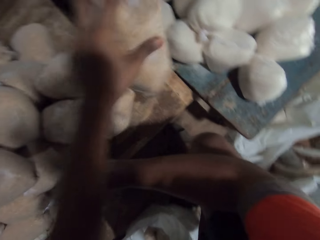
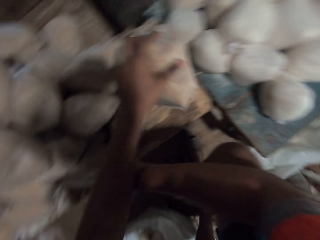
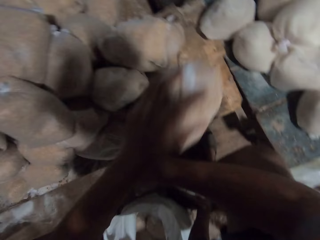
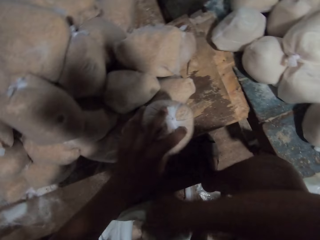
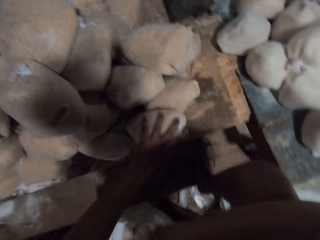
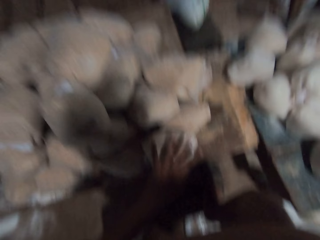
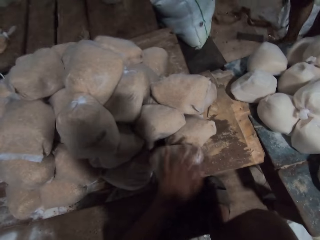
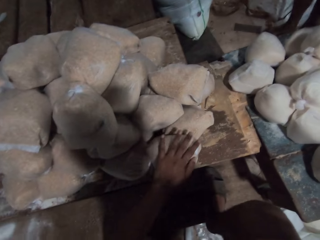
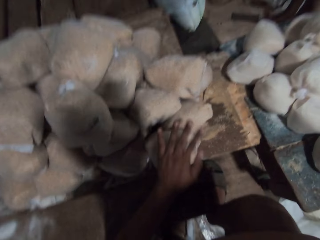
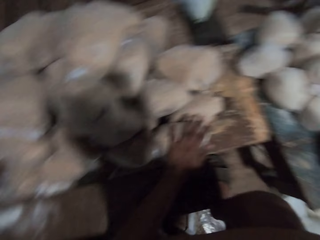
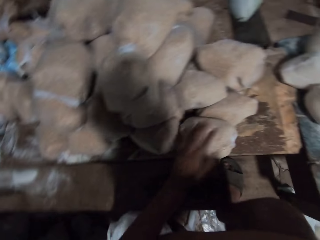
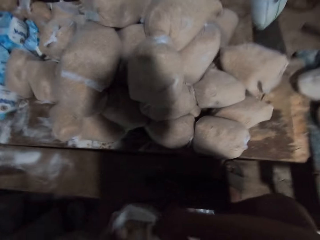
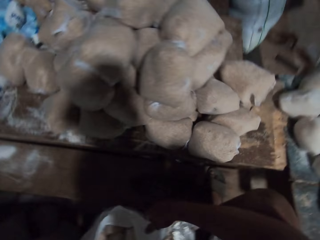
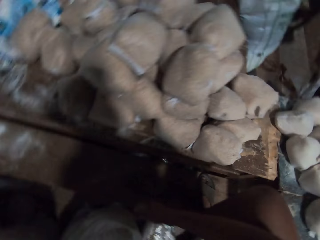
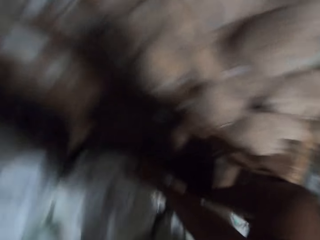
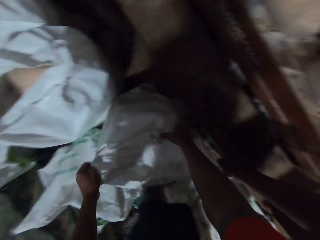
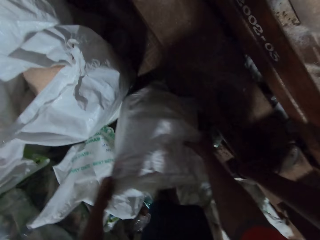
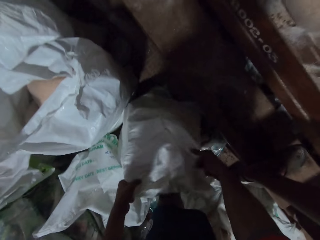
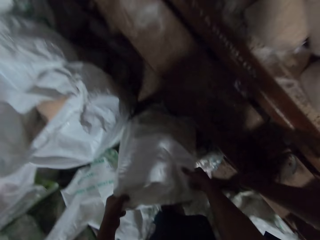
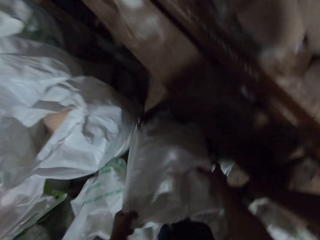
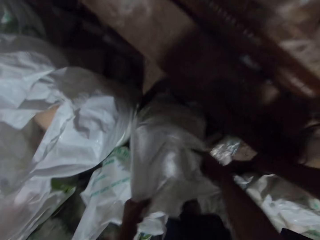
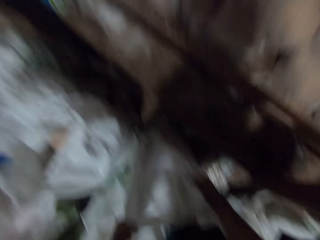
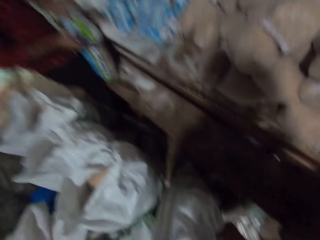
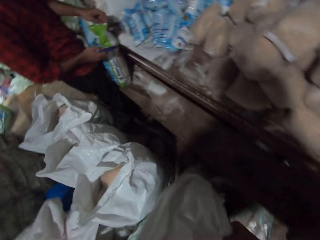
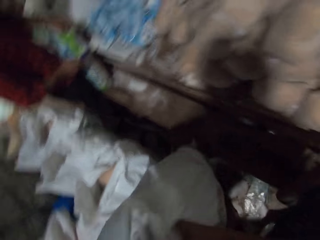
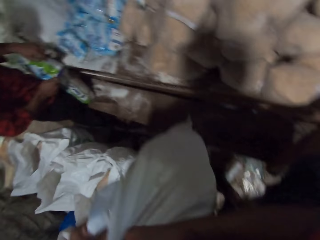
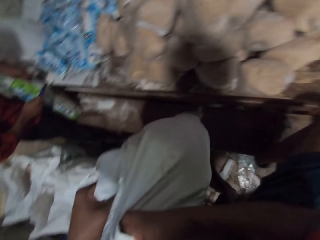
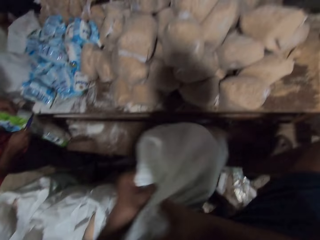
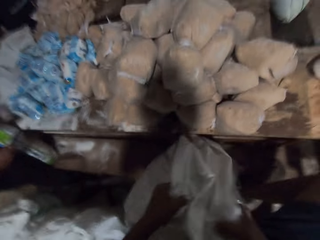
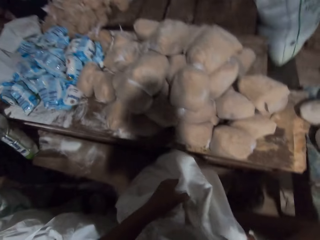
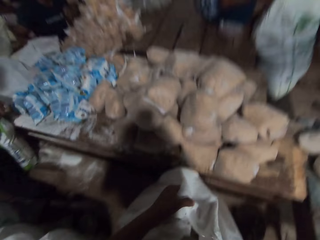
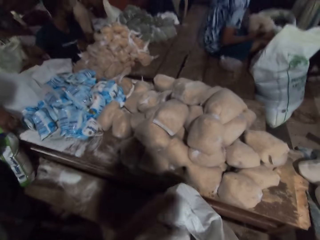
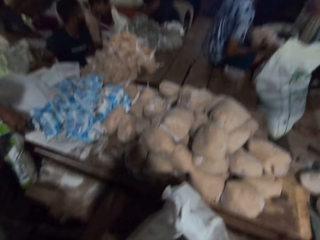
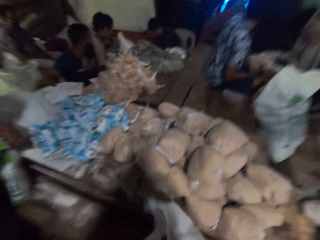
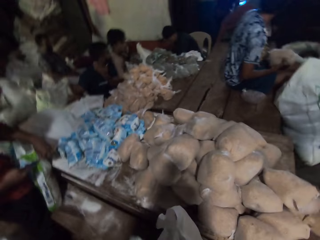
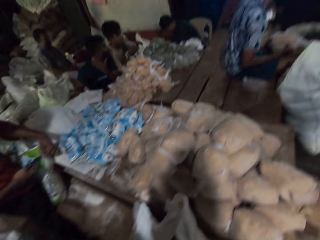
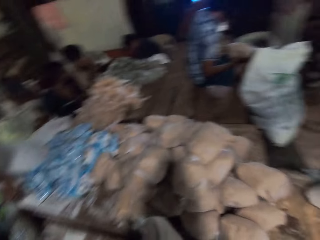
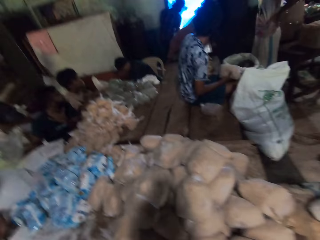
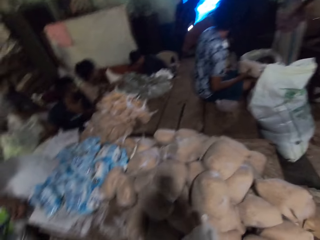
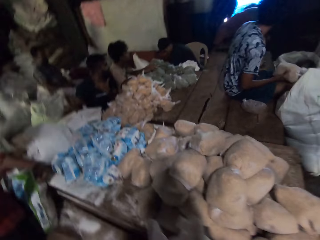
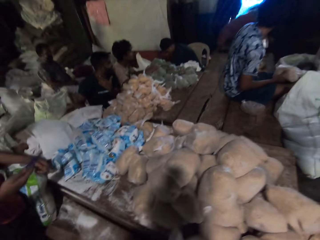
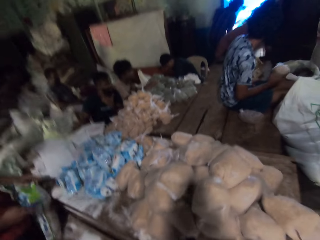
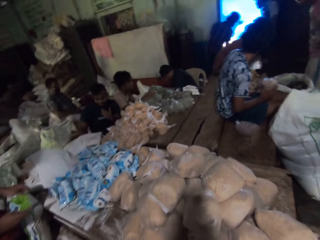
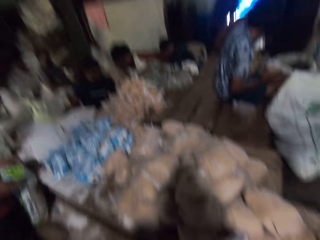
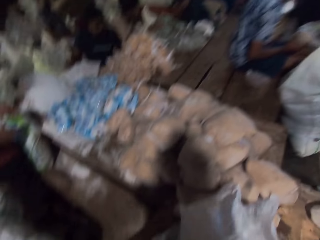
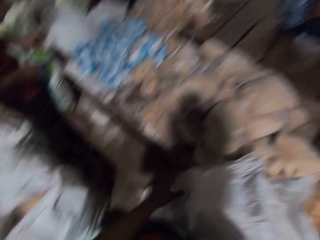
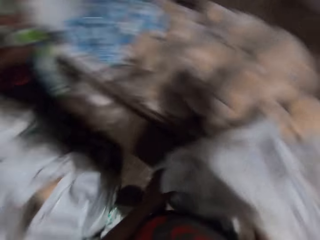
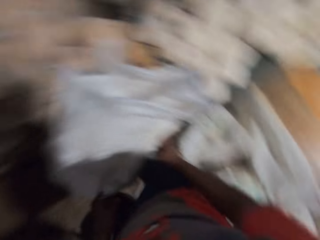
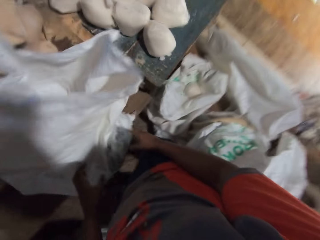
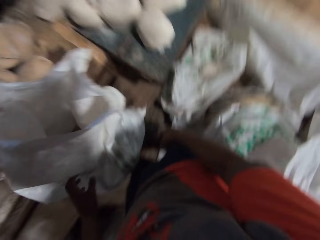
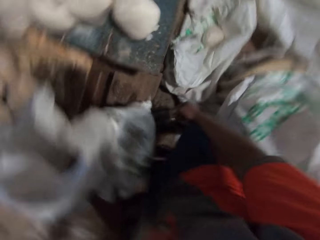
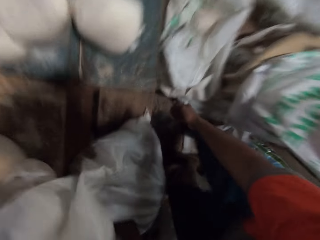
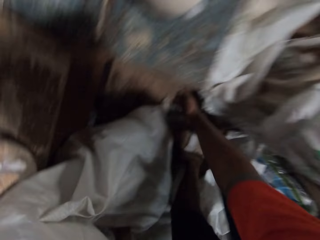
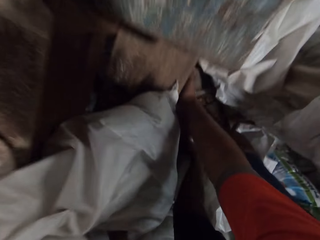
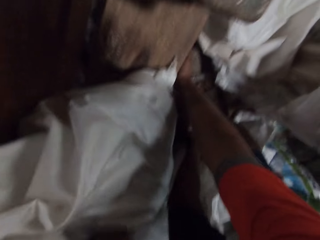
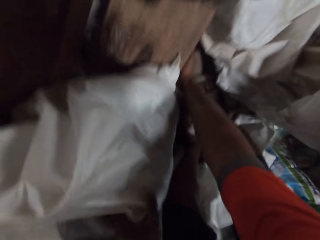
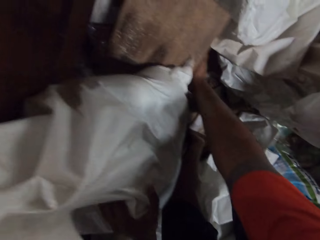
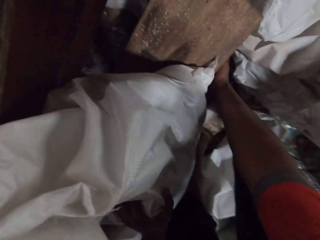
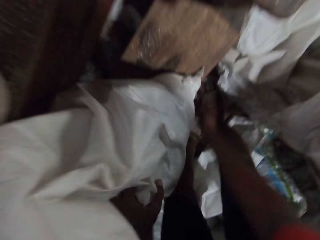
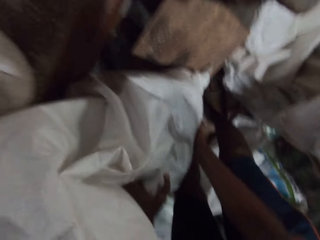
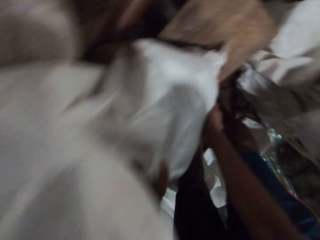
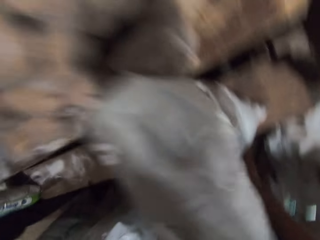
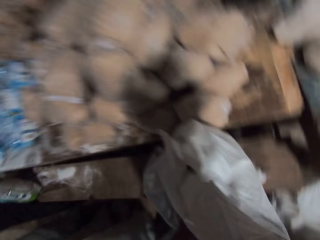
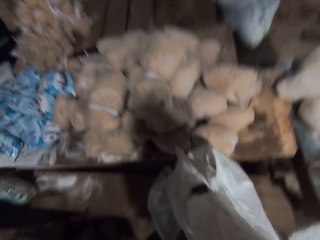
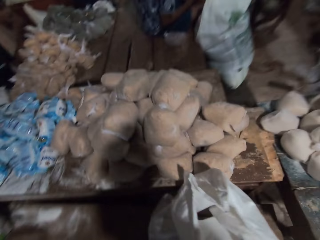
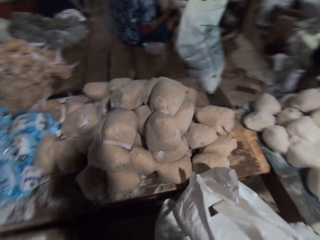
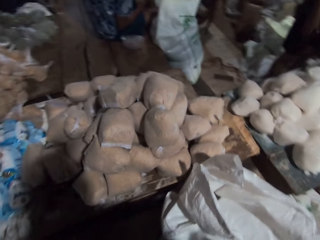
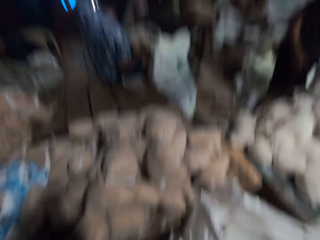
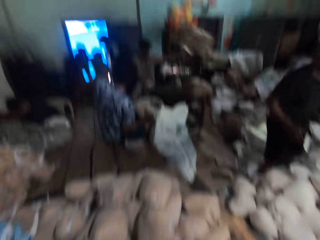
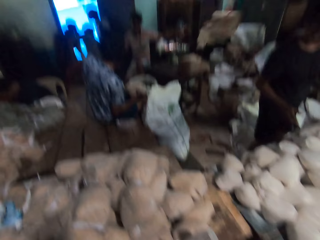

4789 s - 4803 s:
The camera wearer drops the wrap of wheat on the table with his left hand. He hits the wrap of wheat on the table with his left hand. He lifts the sack from the floor to a bench with both hands. He places the sack on the bench with both hands. He adjusts the bench with both hands. He adjusts the sack on the bench with both hands.

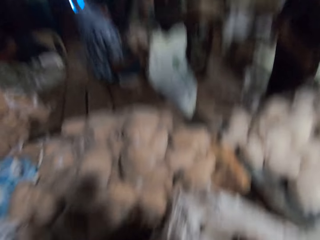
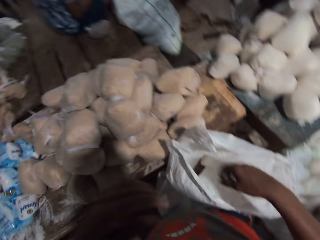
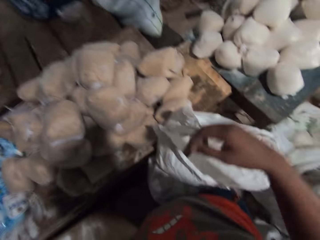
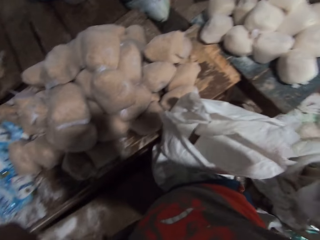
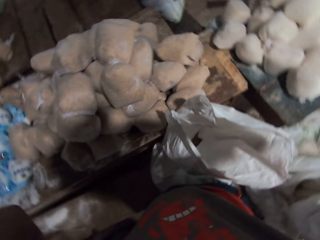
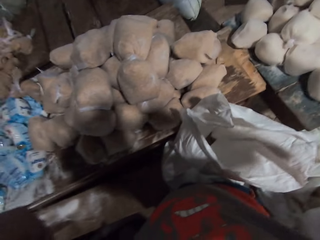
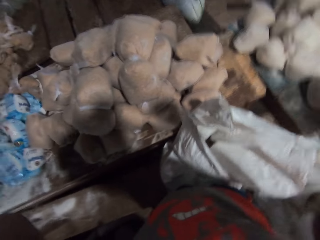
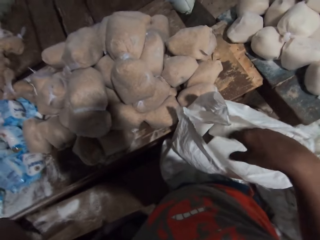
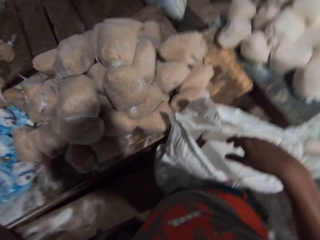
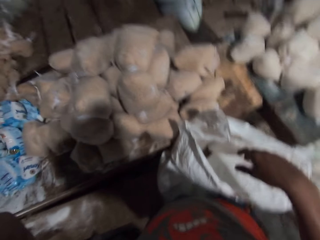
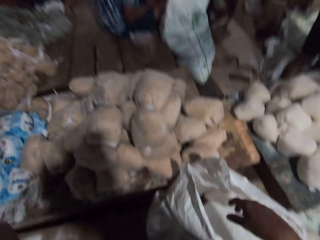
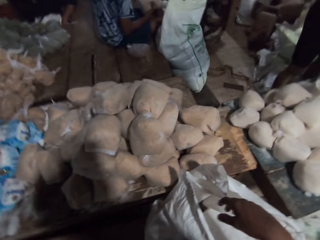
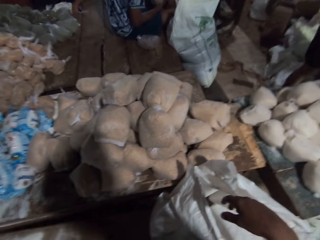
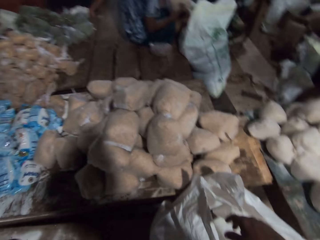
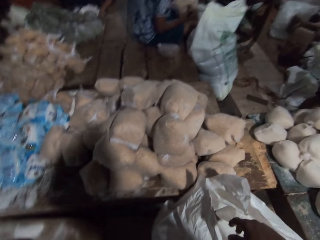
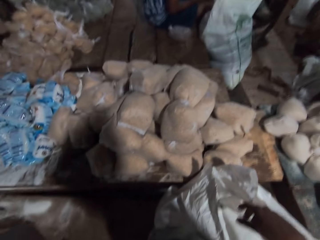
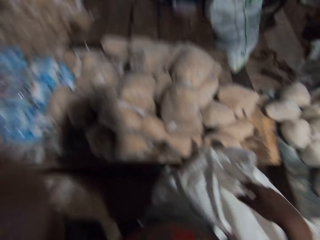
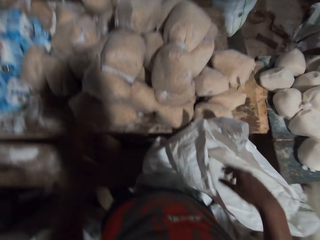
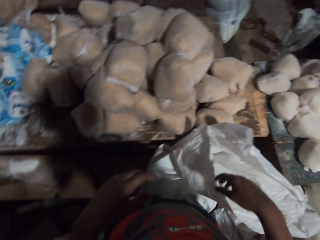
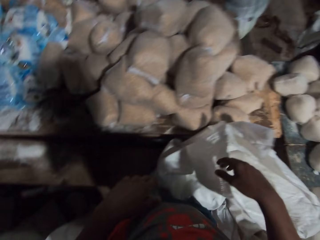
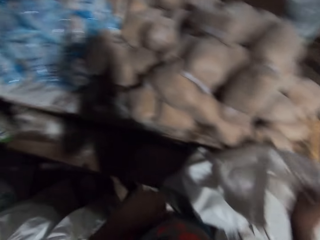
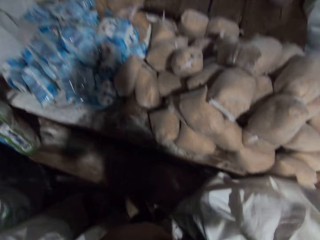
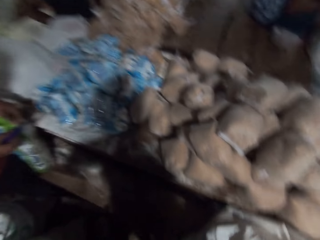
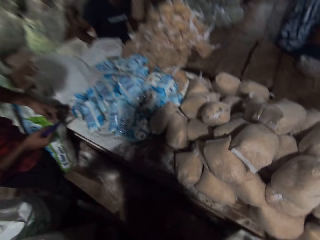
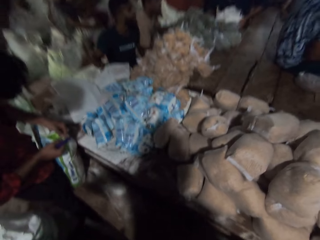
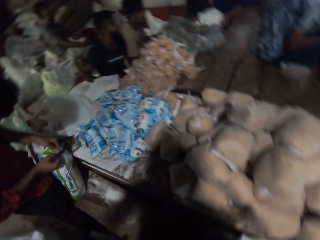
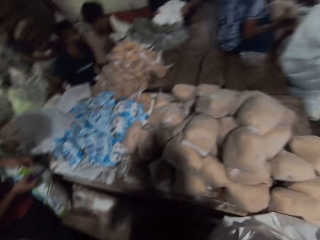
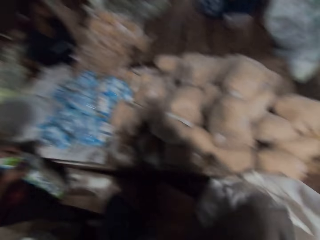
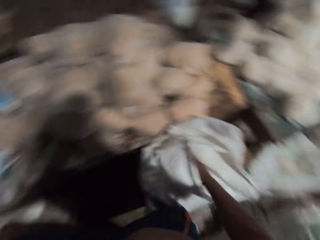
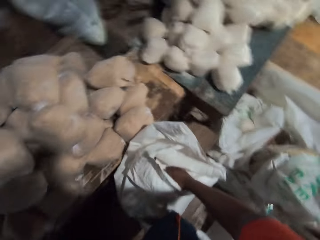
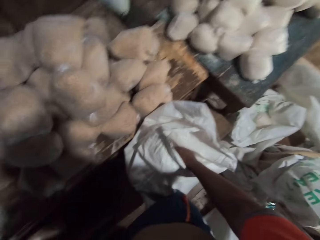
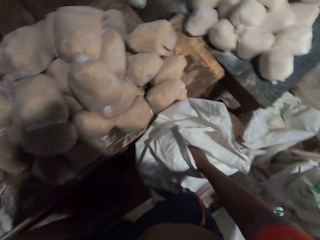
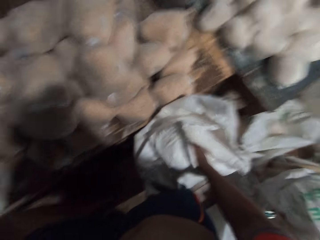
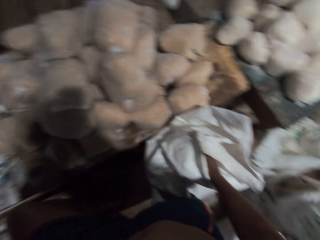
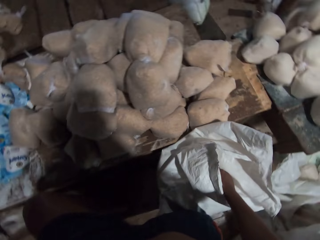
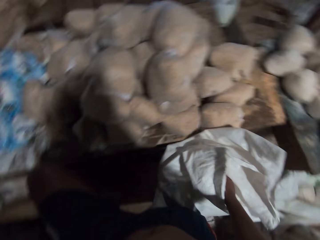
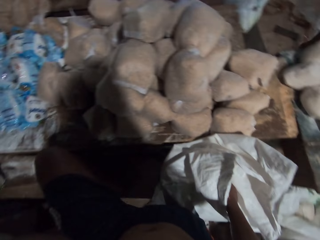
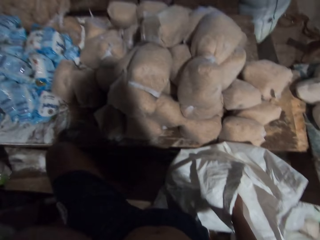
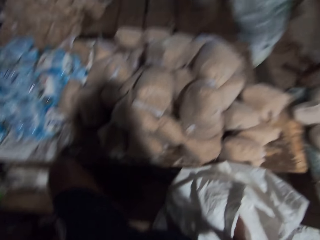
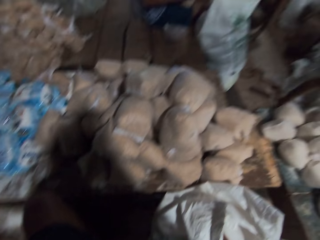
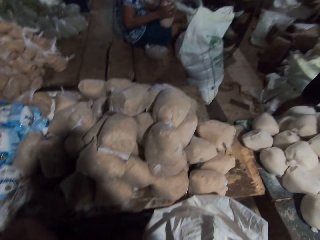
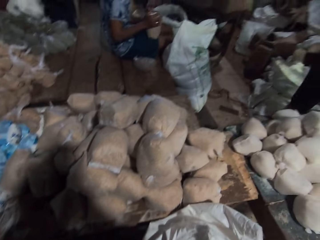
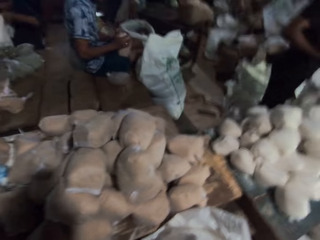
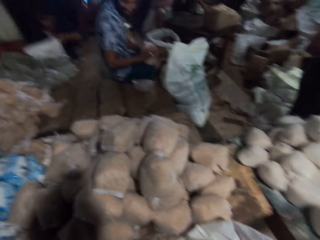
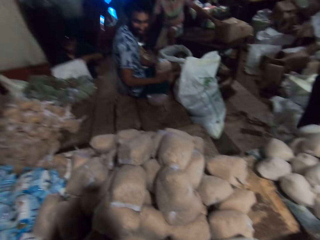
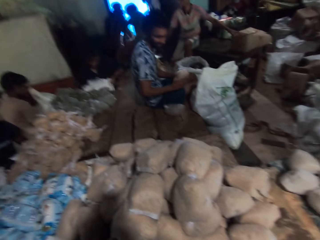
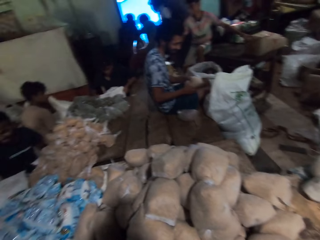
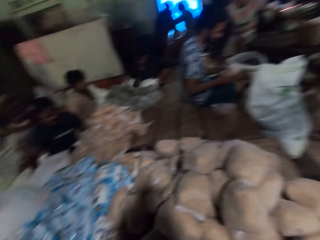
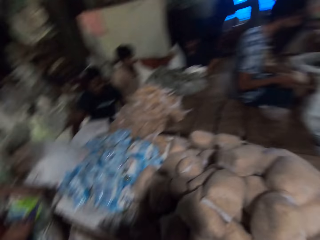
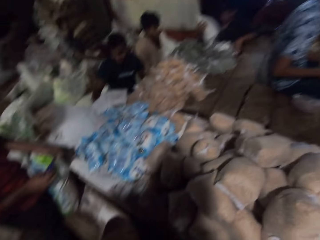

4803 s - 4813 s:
The camera wearer lifts the hands. He adjusts the camera on his head with both hands. He puts the hand in the sack. A man shakes the wrap of wheat with both hands. Another man sorts some plastic bags with both hands.
